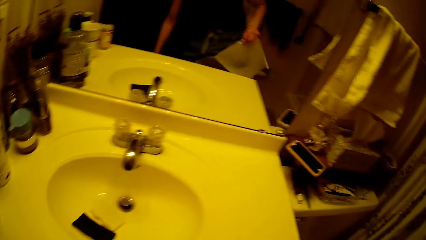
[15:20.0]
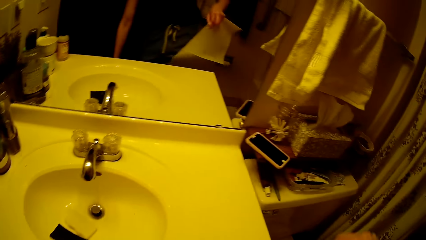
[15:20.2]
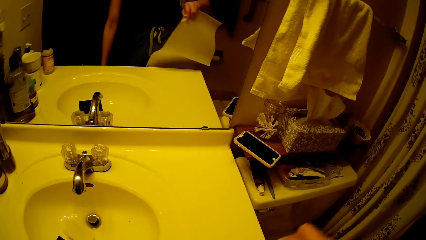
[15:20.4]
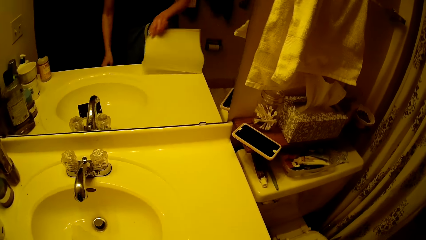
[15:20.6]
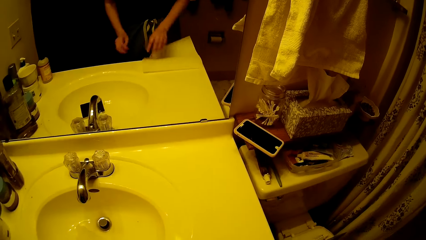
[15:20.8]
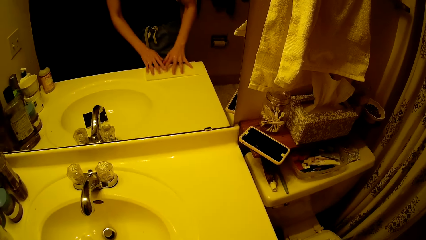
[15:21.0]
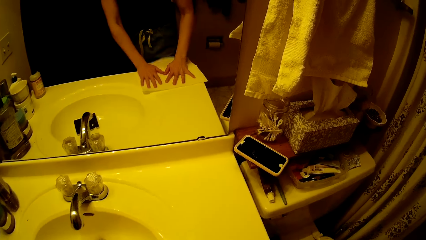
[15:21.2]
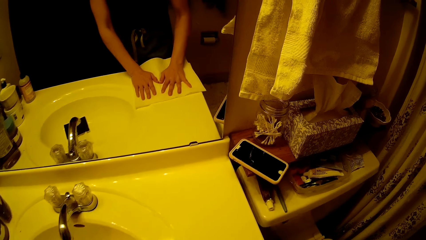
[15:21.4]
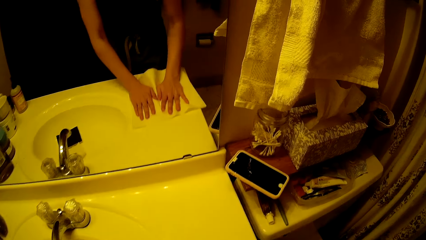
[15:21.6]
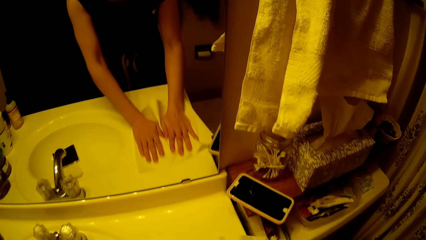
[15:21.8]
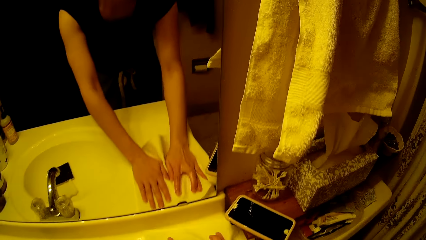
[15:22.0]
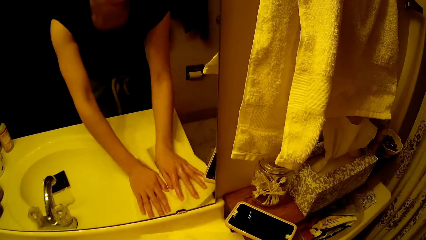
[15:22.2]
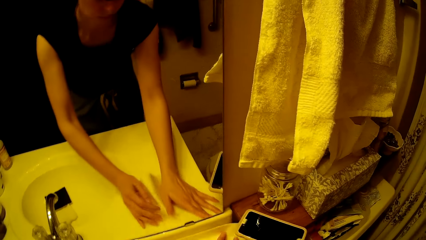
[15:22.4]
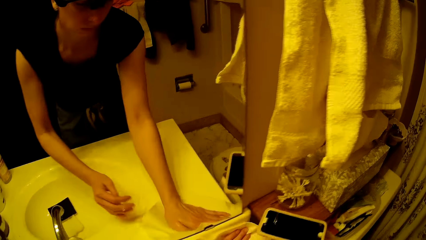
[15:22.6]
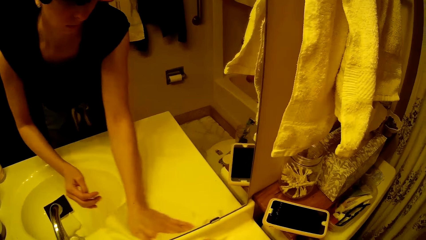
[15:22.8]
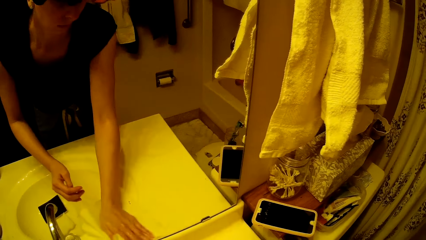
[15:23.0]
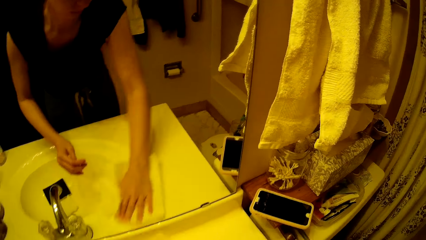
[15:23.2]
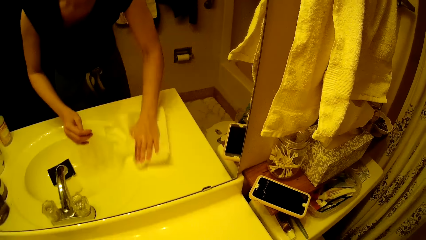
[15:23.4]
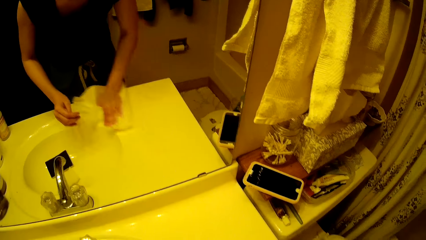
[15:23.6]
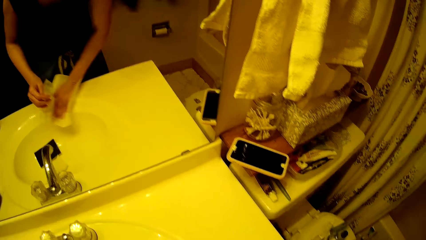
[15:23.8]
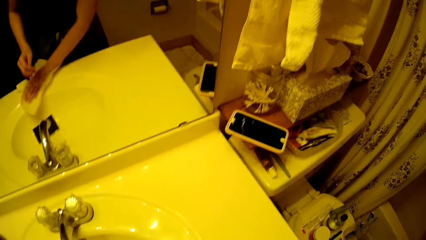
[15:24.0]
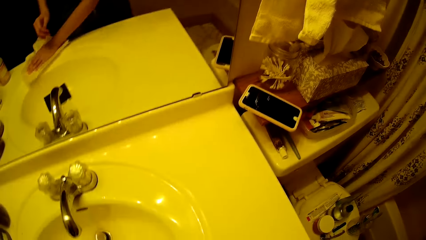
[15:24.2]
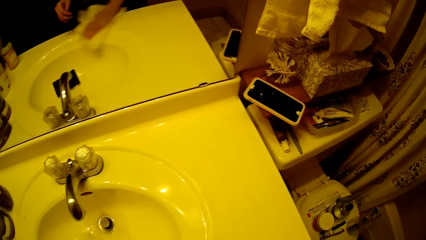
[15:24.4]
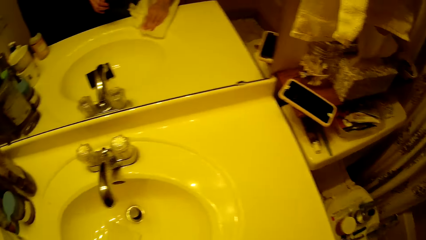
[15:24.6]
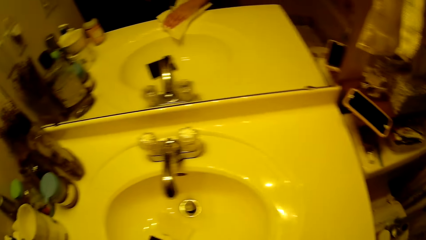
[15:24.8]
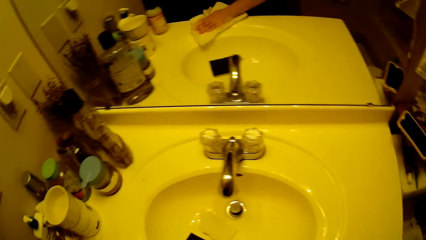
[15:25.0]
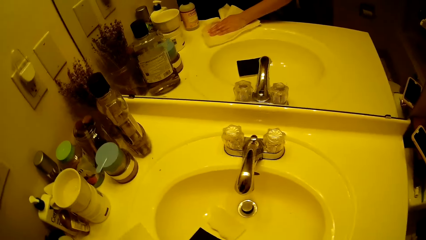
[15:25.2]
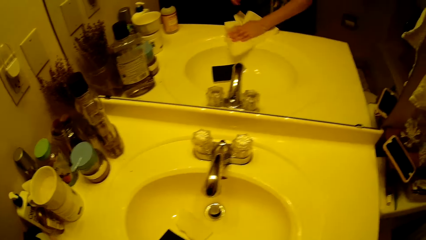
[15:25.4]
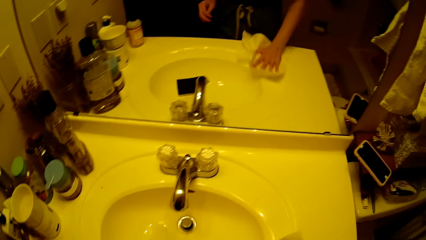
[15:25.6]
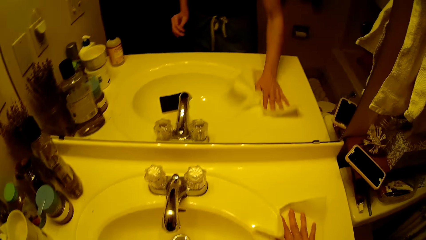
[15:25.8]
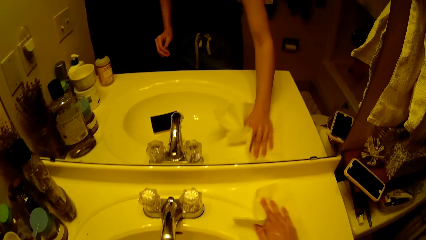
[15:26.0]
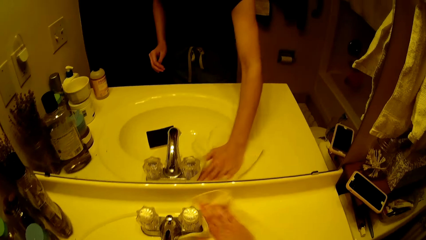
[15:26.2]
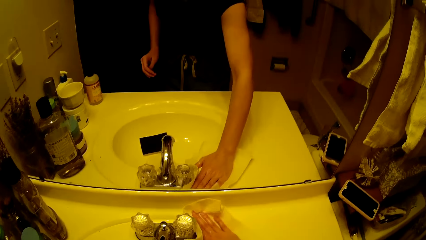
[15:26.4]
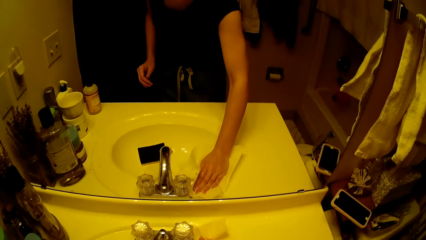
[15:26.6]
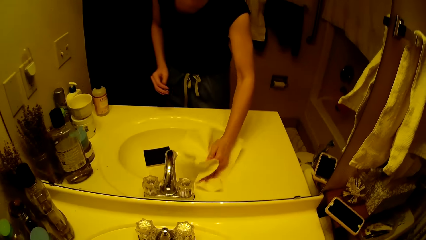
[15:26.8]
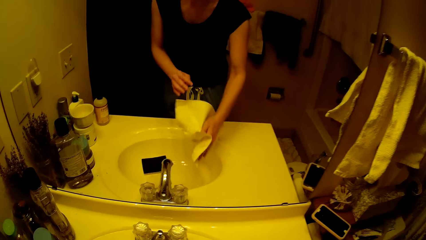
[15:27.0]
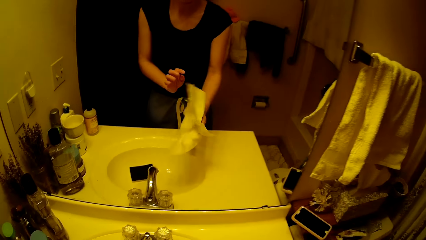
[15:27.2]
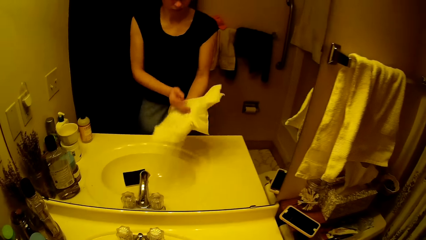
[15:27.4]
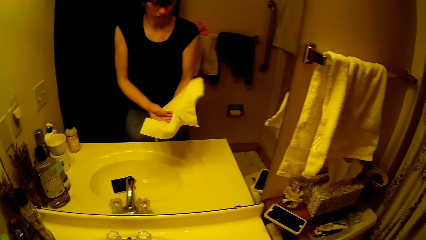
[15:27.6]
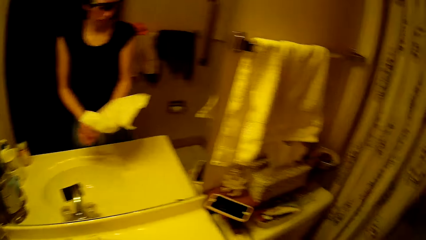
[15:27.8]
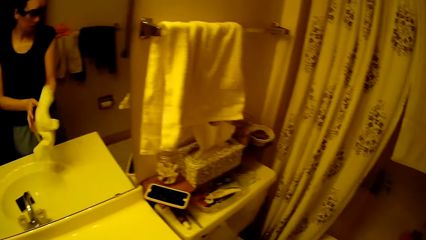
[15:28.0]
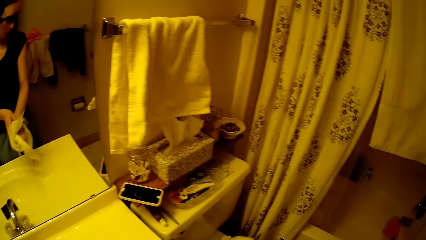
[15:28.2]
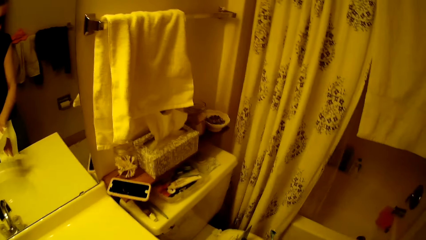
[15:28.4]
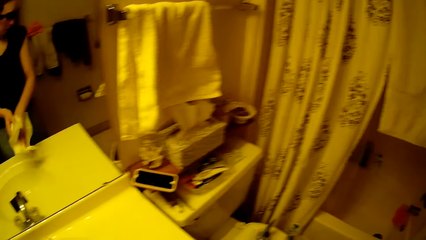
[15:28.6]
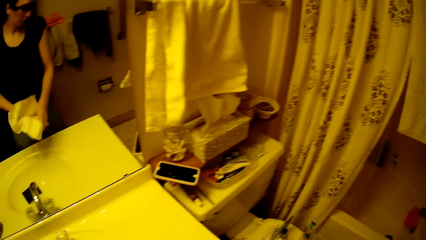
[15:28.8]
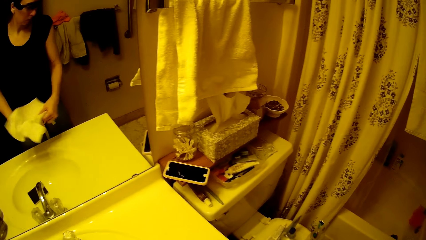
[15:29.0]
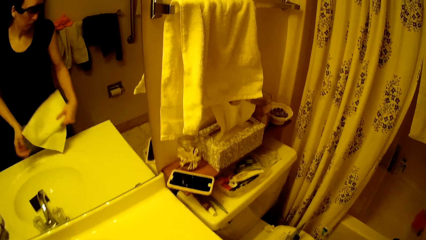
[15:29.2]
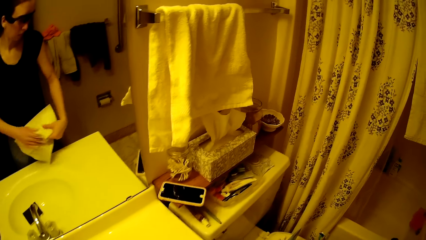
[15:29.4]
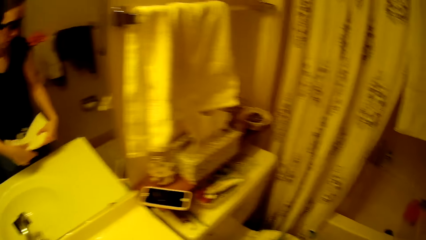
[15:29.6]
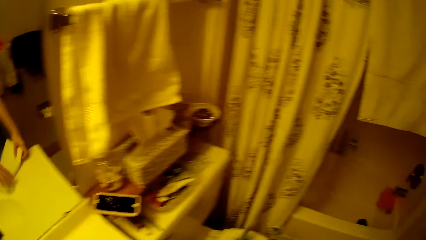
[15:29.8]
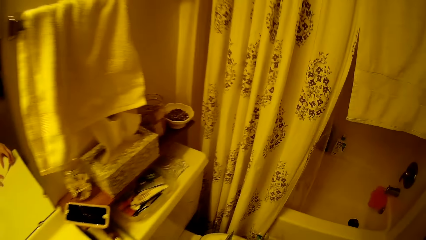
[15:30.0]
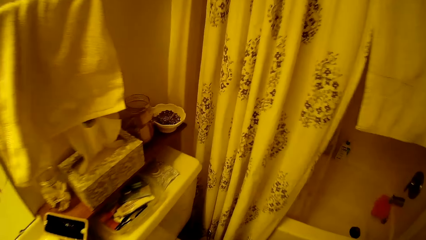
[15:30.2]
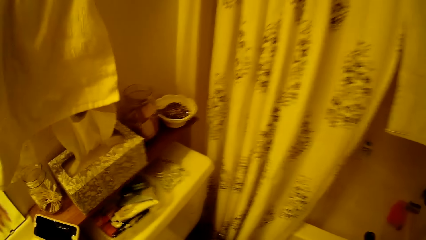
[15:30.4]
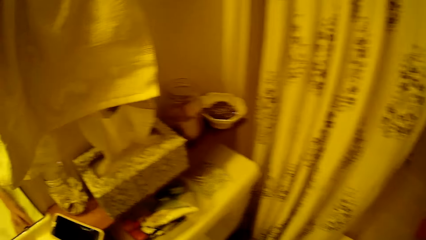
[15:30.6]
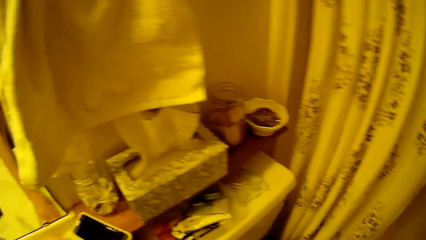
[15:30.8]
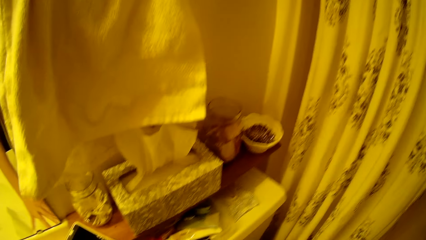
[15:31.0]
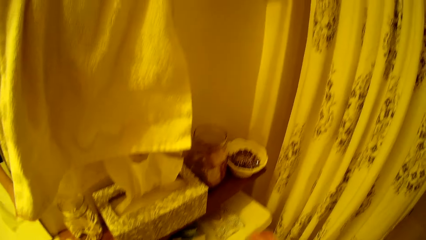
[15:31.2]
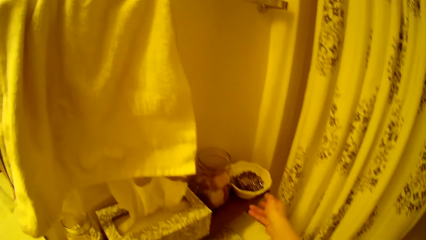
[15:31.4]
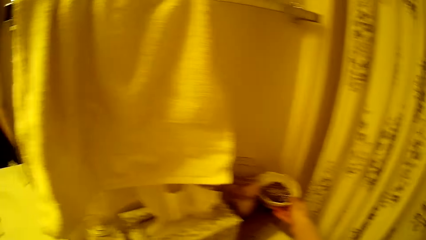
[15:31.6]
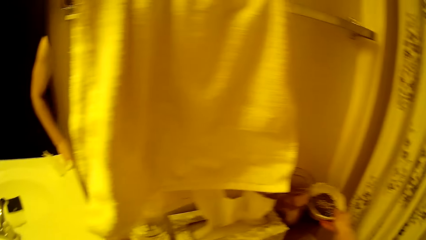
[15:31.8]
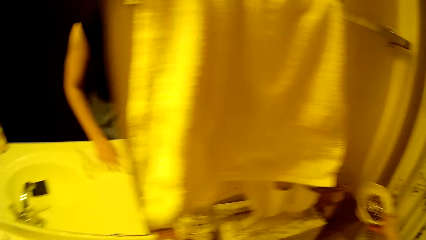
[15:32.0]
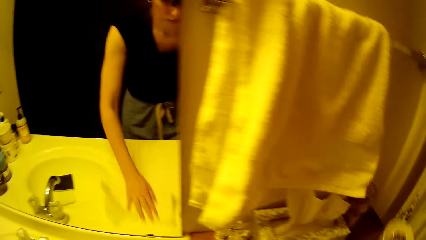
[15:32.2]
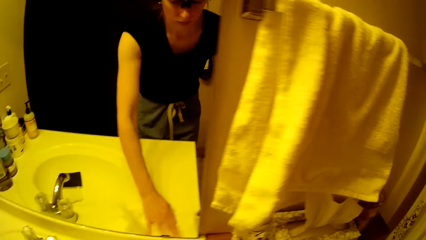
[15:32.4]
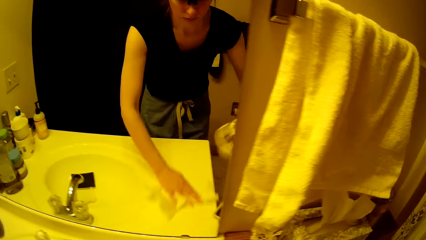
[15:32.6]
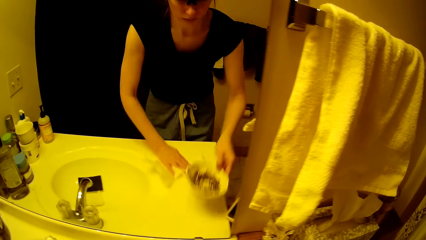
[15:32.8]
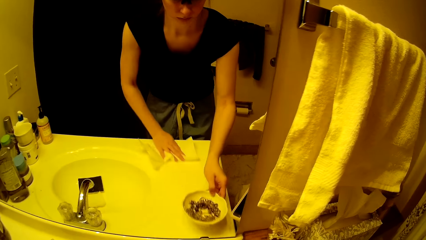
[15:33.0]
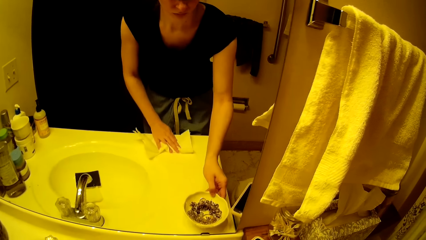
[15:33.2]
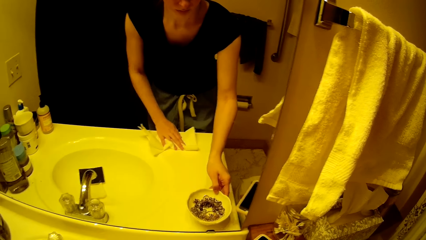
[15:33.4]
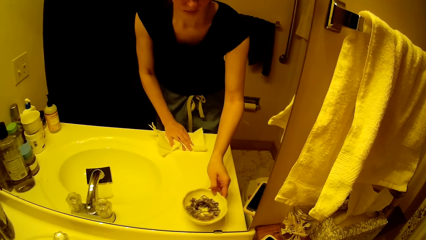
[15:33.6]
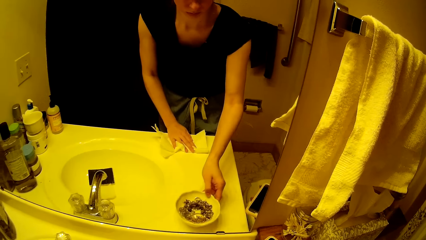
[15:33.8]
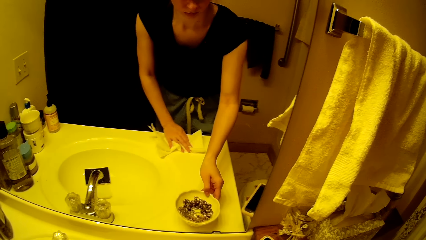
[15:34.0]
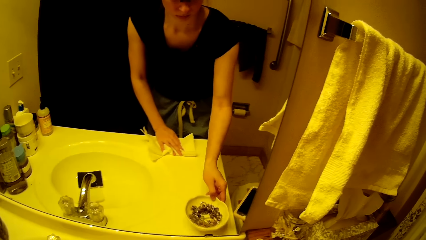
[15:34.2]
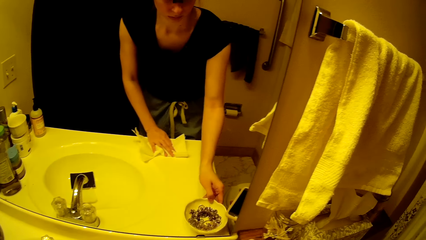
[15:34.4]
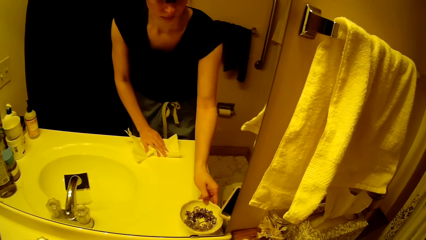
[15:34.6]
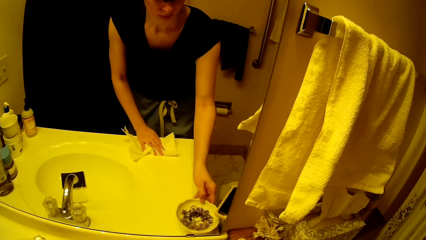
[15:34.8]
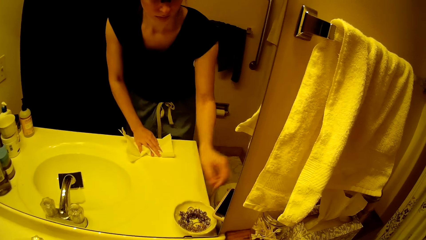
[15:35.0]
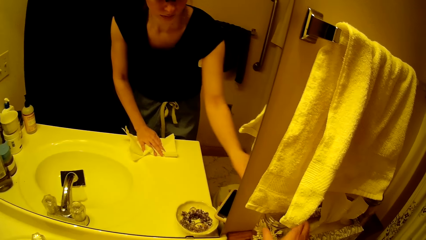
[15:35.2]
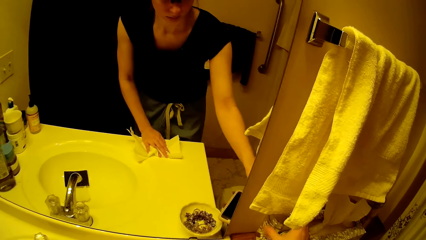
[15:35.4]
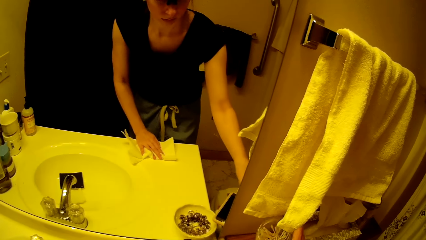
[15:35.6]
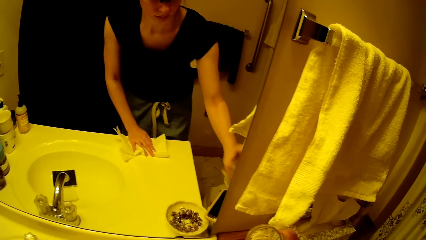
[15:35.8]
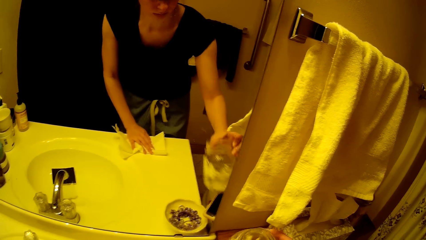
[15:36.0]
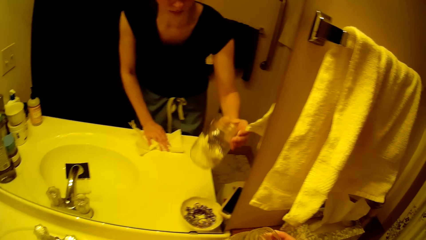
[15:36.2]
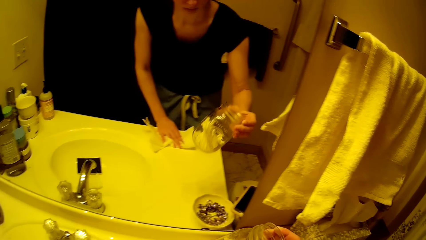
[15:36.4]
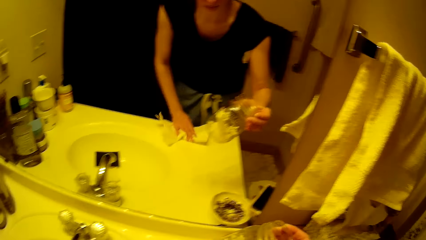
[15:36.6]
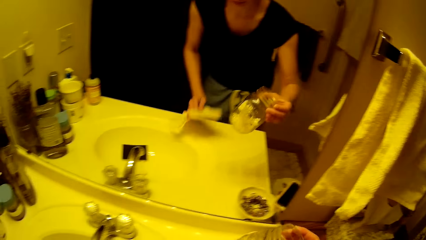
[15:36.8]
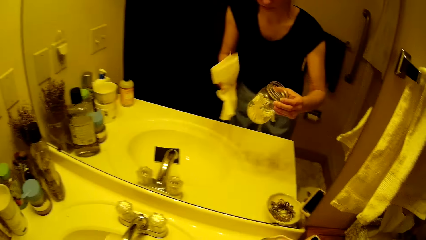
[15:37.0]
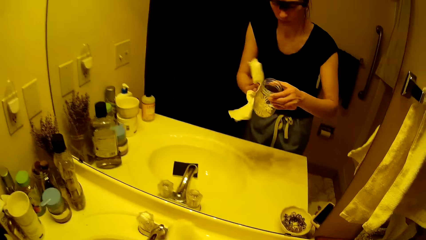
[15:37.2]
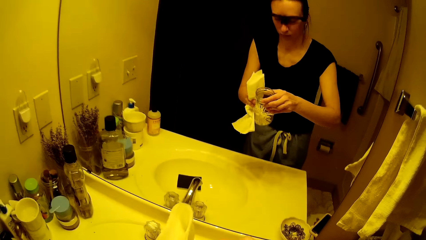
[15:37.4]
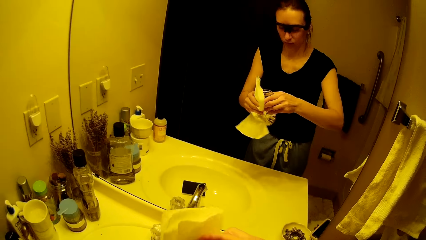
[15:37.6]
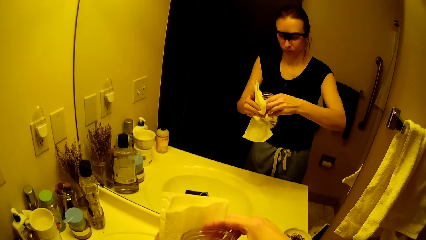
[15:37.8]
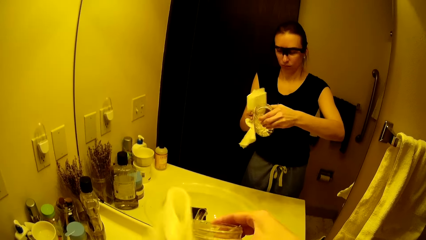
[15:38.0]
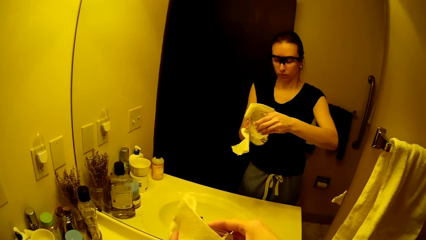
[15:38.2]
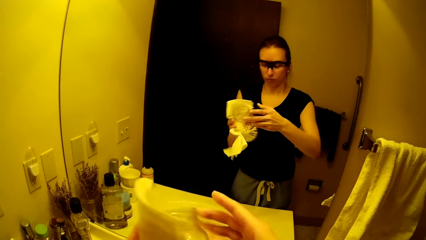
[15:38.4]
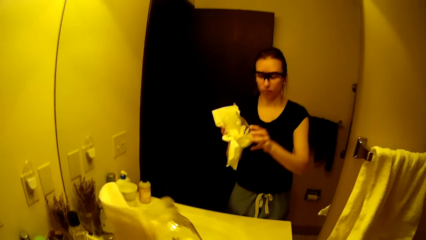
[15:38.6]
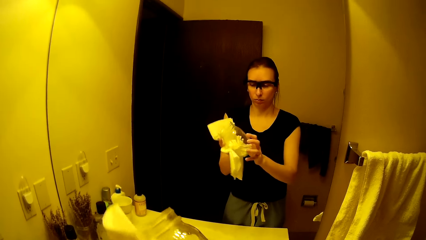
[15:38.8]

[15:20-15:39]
The camera wearer puts the serviette paper on the sink with her right hand. She takes the tissue from the cupboard. She wipes the sink with the serviette paper in both hands. She wipes her hand. She takes a decoration bowl on the shelf with her right hand. She puts the bowl on the sink with her right hand. She takes a jar with her right hand. She cleans the jar with the serviette paper in her left hand.
